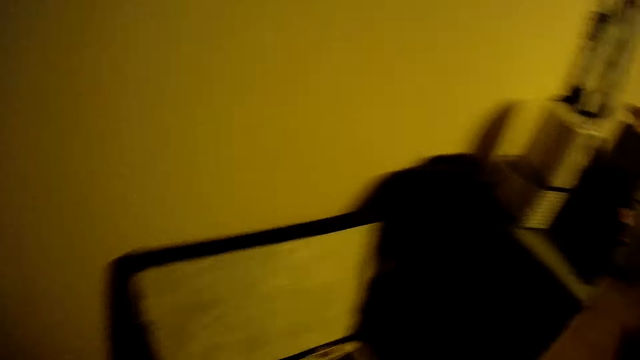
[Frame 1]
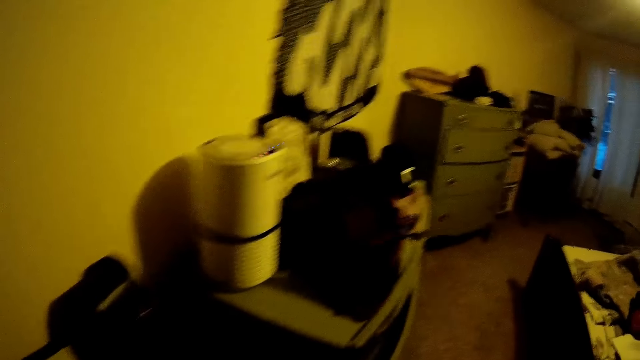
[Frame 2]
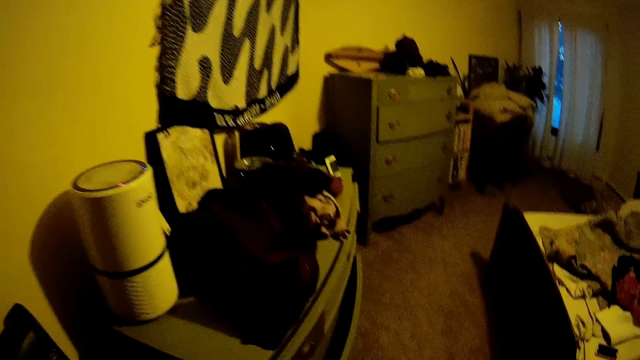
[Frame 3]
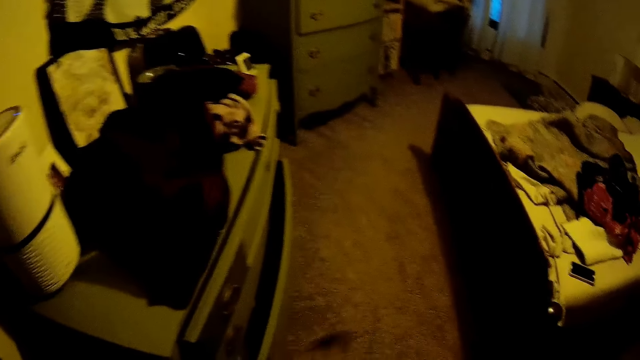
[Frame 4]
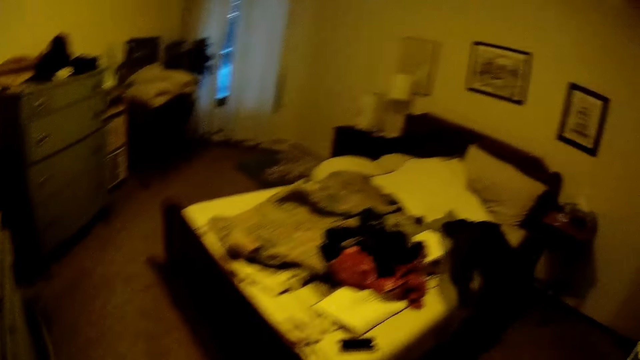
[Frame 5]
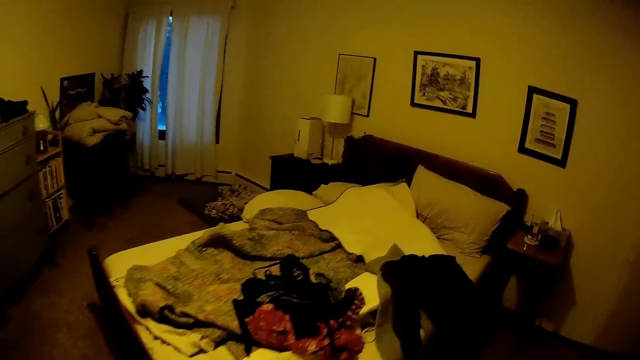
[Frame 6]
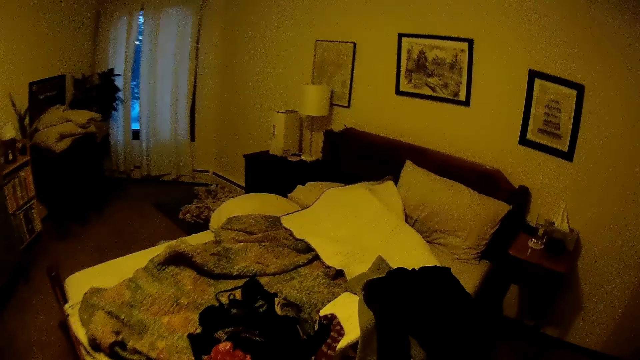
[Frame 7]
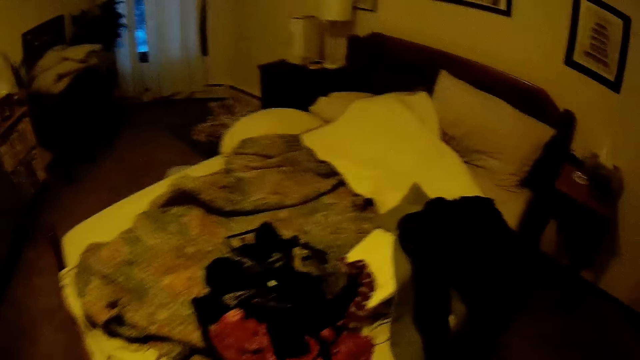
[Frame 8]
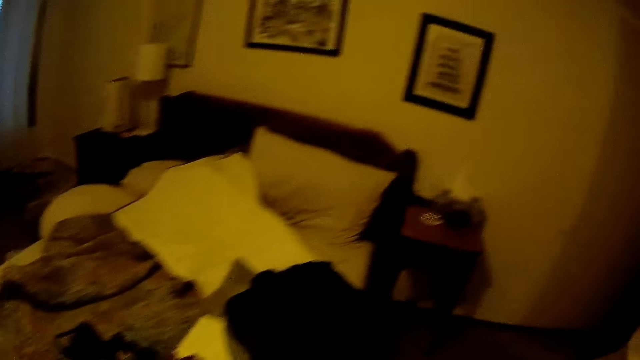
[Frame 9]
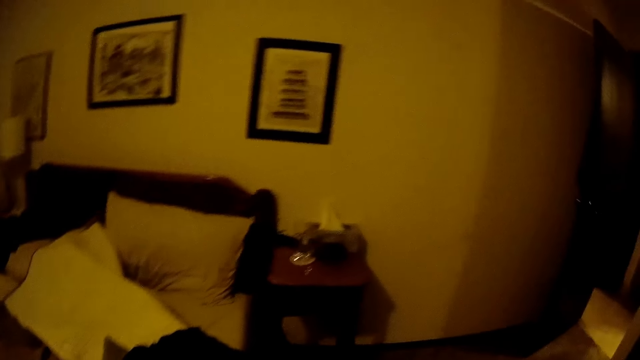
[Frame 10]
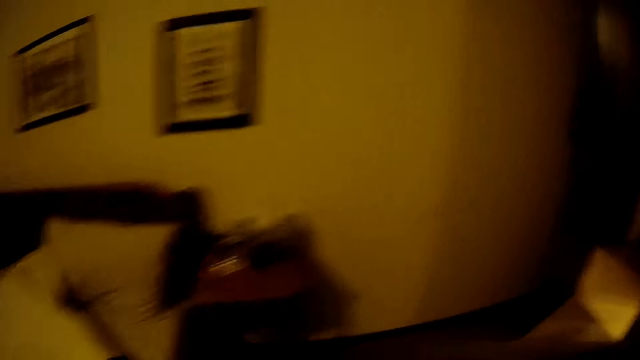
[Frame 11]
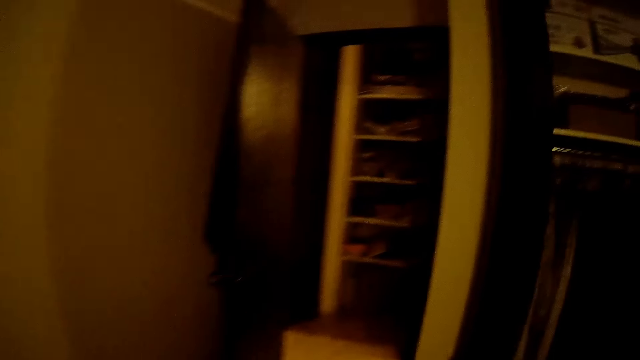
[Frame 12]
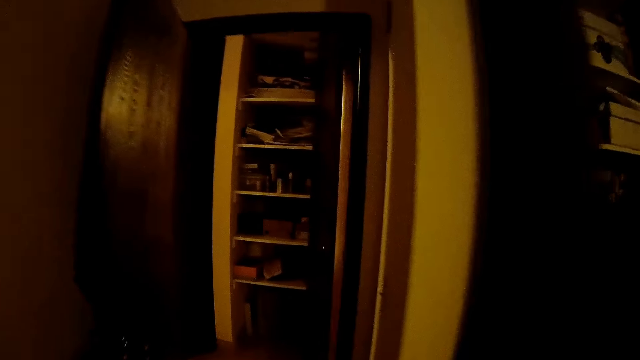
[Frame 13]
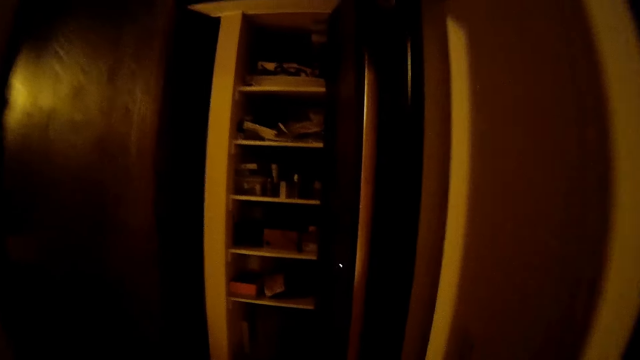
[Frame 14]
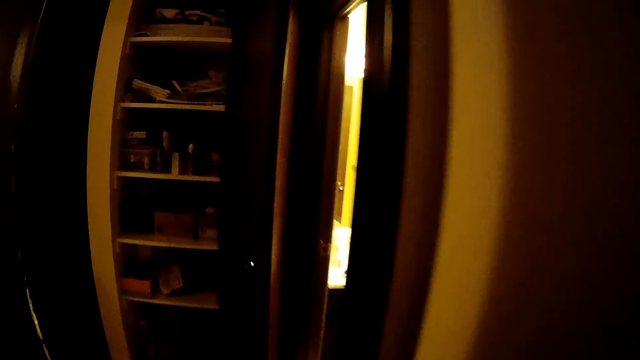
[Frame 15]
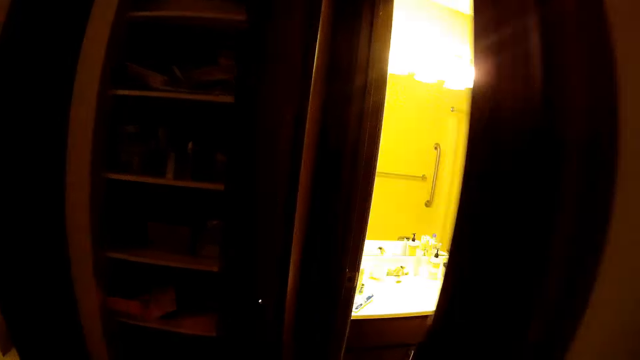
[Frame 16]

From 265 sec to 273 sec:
The camera wearer walks around.

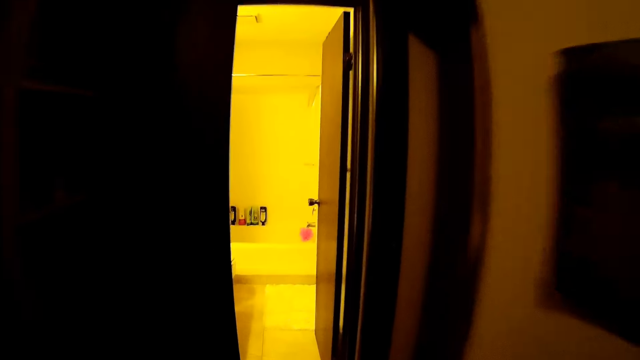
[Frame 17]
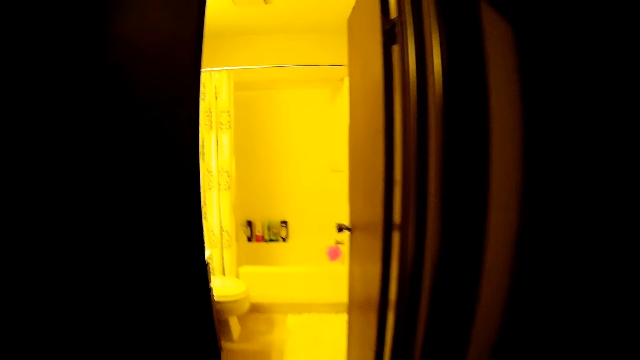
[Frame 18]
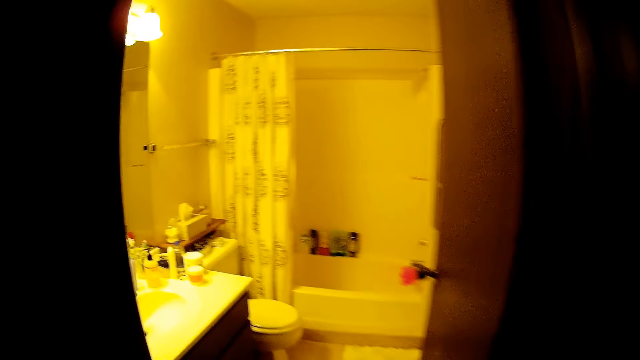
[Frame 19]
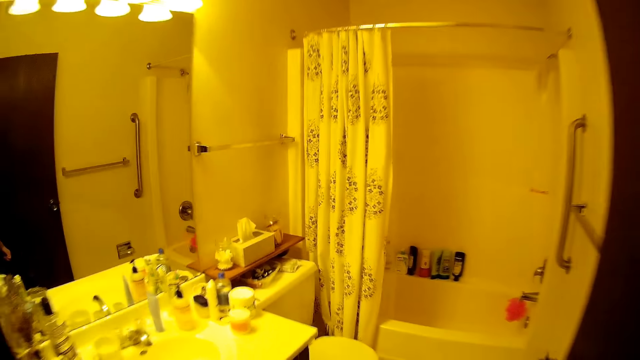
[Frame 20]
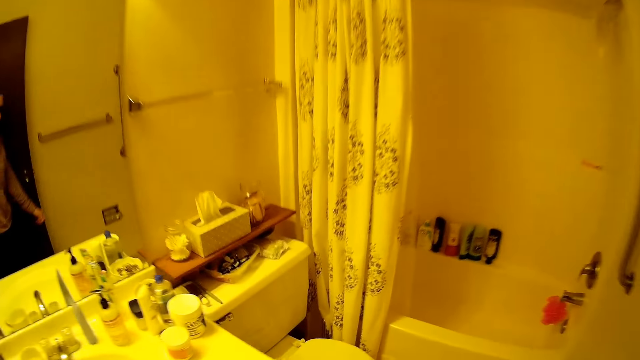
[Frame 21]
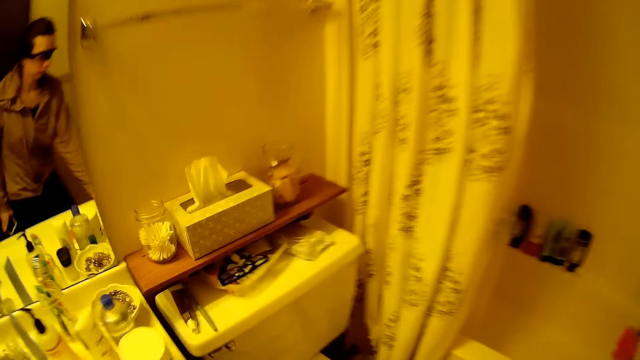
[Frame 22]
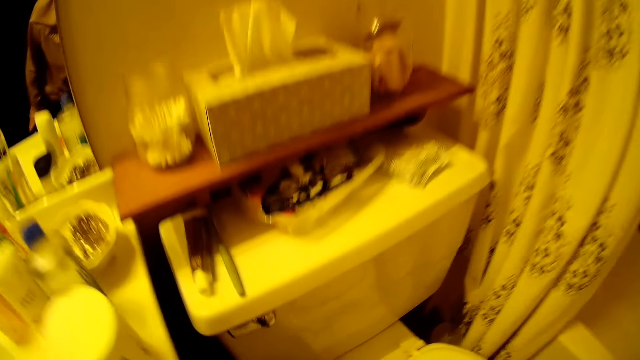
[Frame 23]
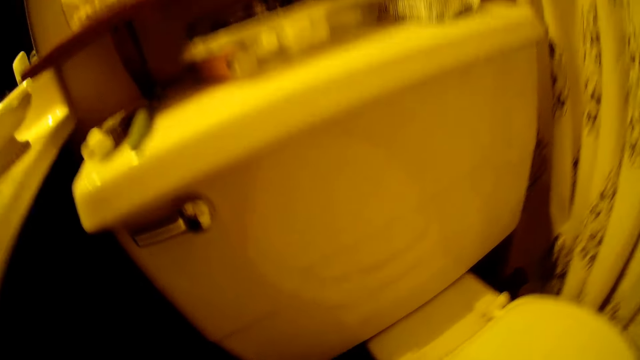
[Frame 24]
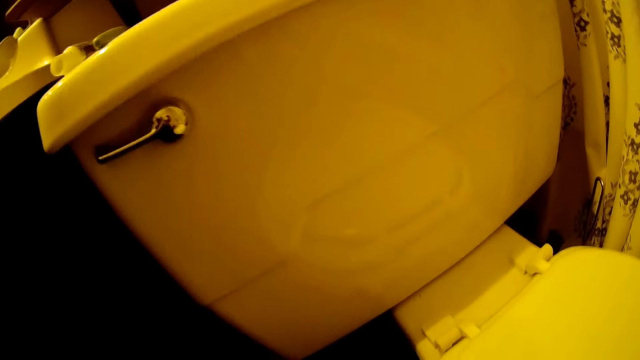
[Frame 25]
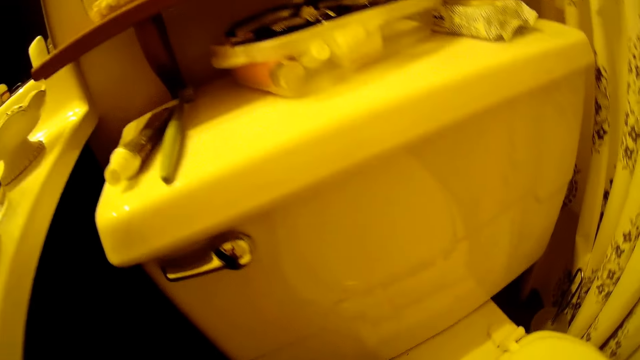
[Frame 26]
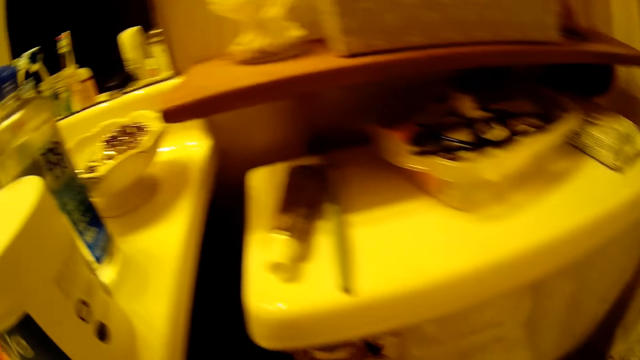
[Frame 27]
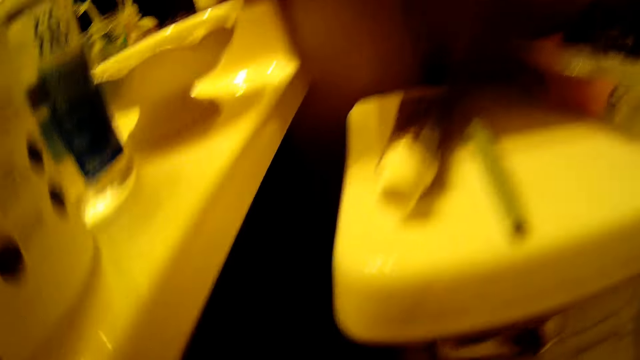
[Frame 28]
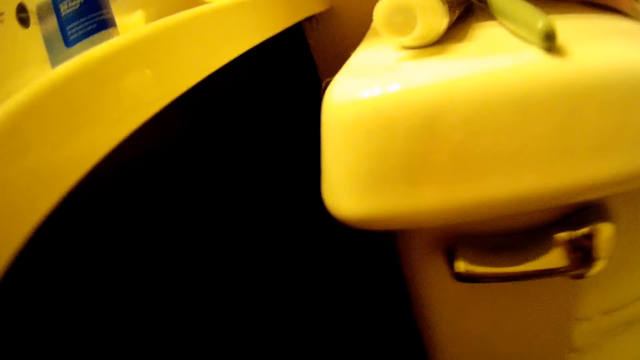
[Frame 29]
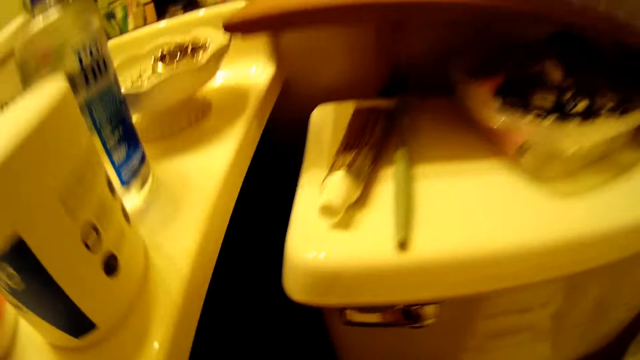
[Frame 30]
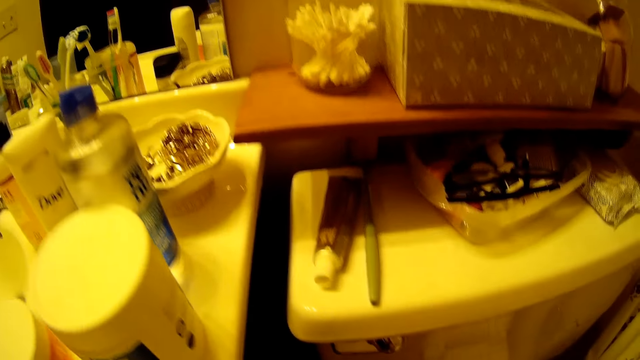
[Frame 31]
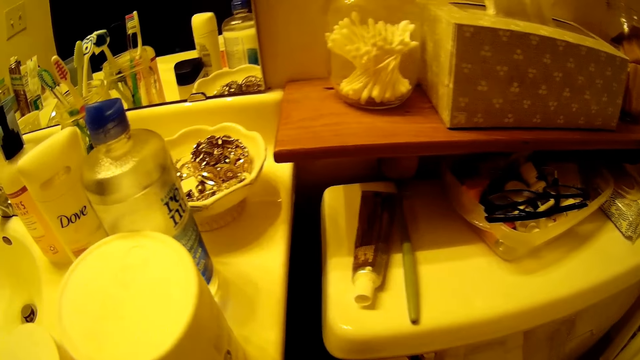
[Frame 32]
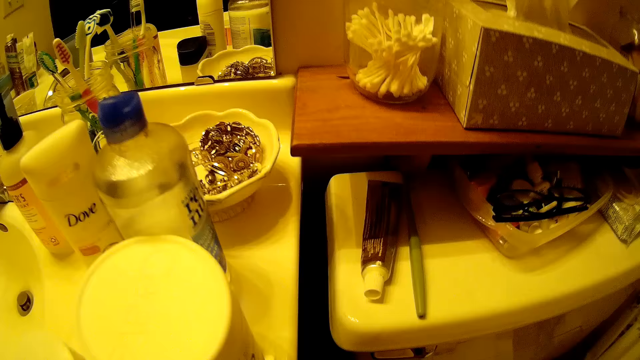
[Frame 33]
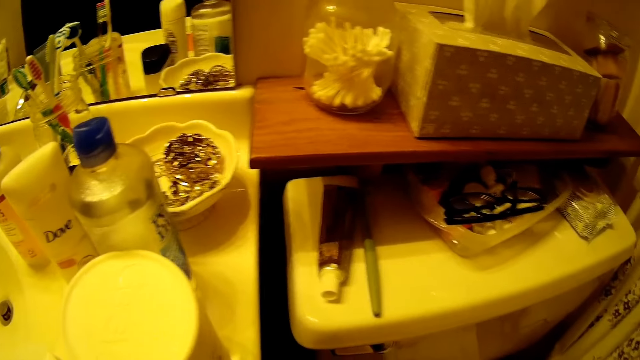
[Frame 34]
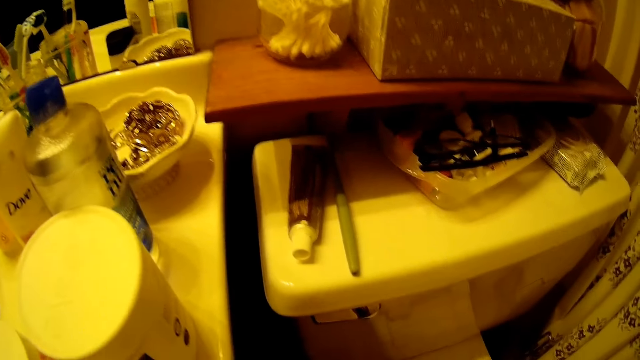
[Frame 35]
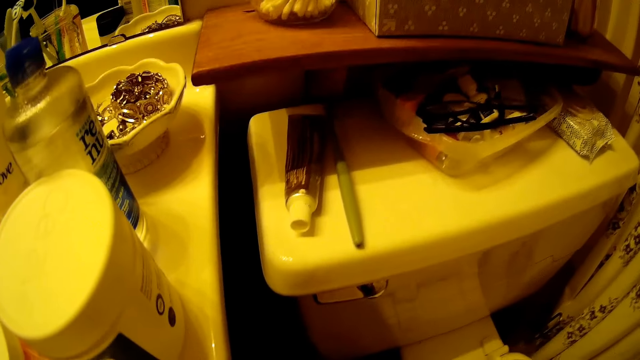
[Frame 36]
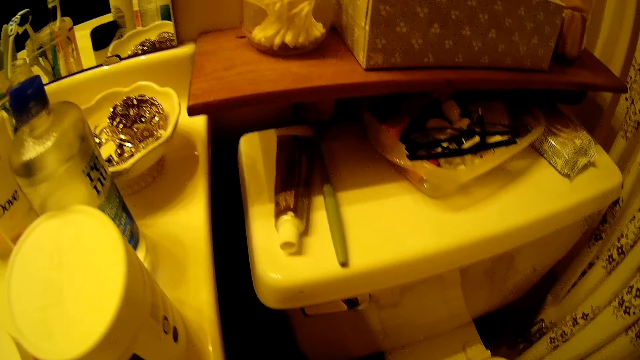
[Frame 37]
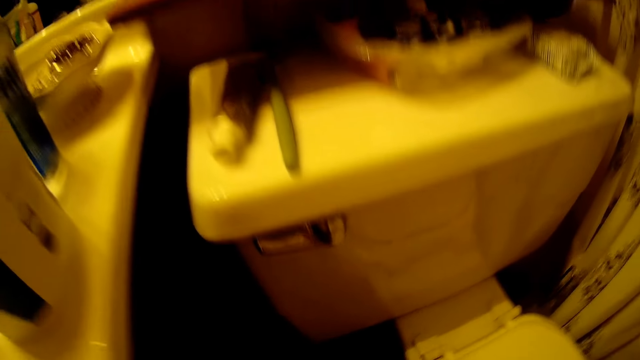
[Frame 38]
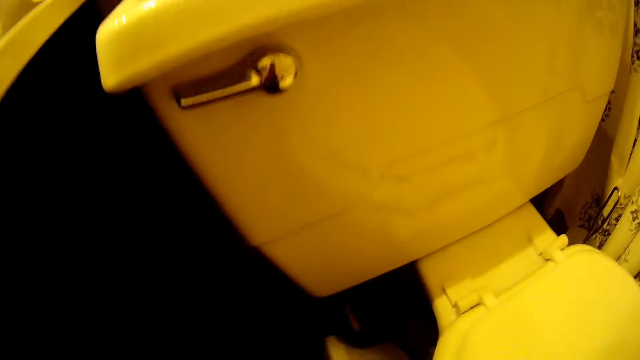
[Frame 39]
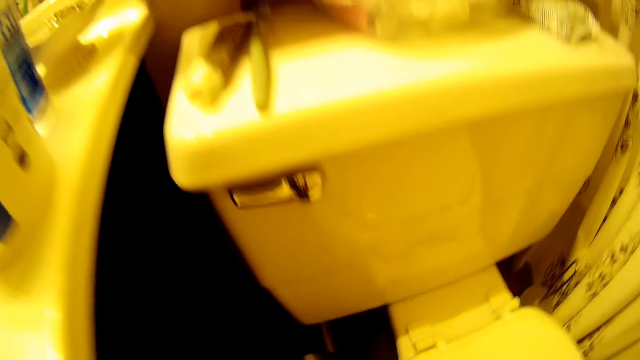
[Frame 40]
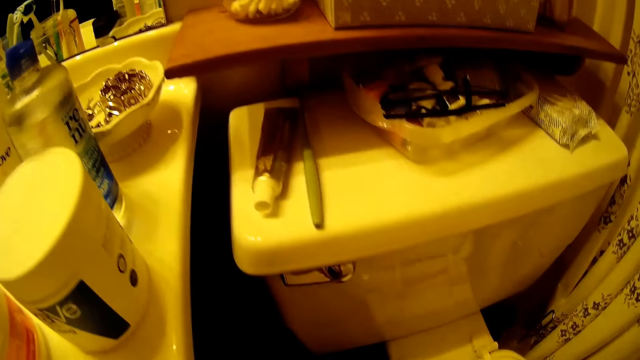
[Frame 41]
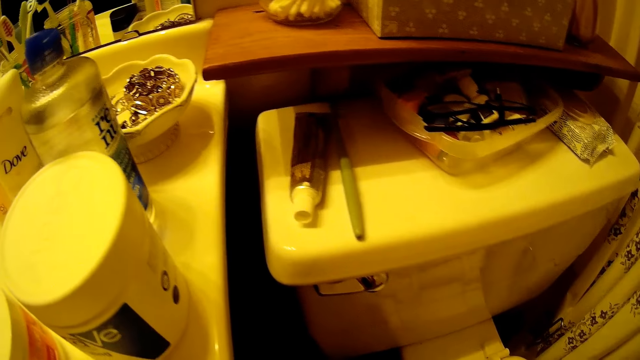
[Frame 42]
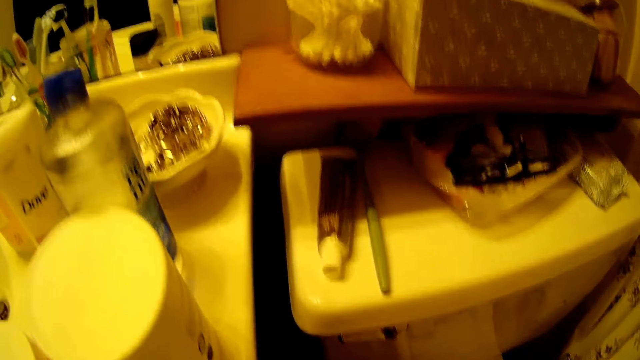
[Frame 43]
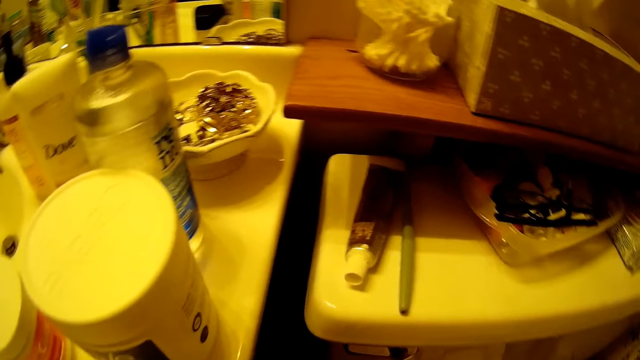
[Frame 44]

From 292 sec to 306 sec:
The camera wearer enters the bathroom. They look around.
